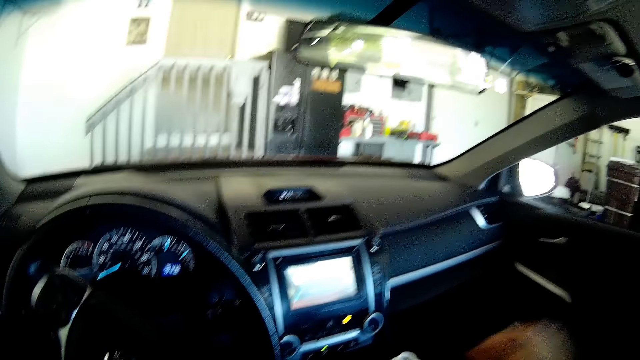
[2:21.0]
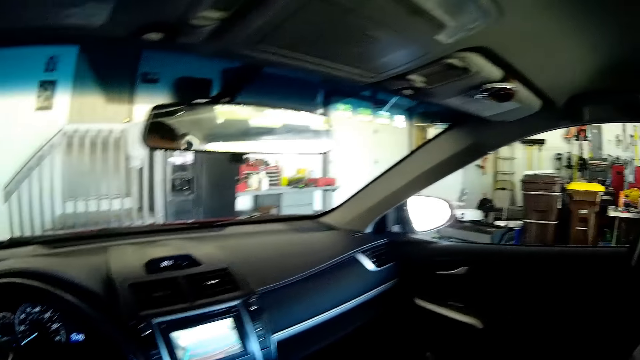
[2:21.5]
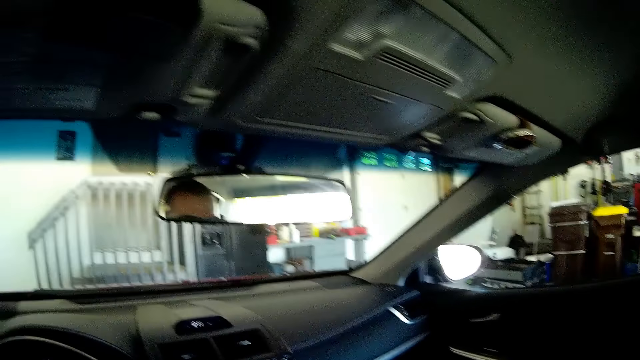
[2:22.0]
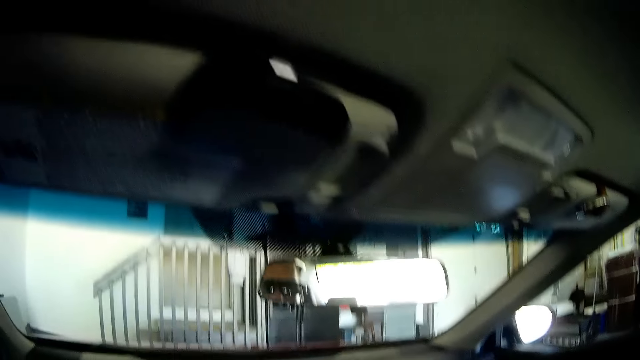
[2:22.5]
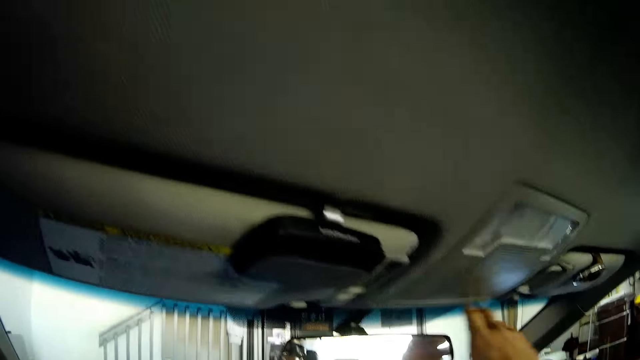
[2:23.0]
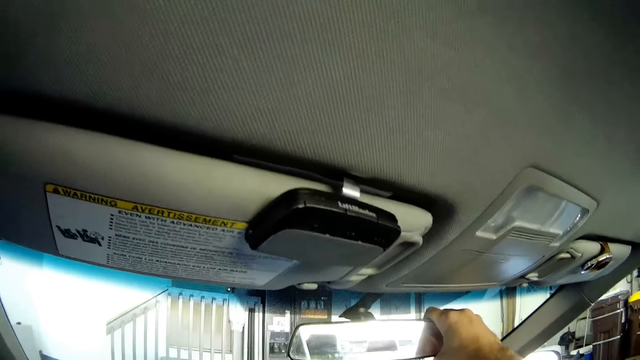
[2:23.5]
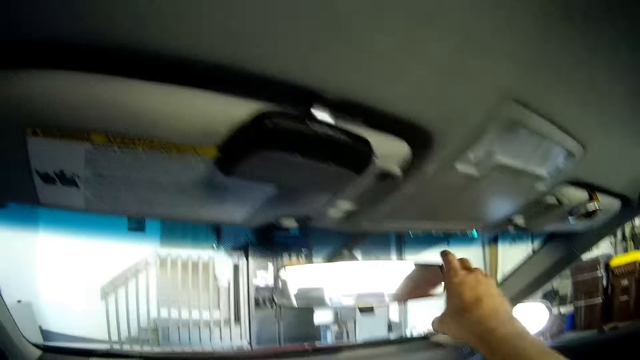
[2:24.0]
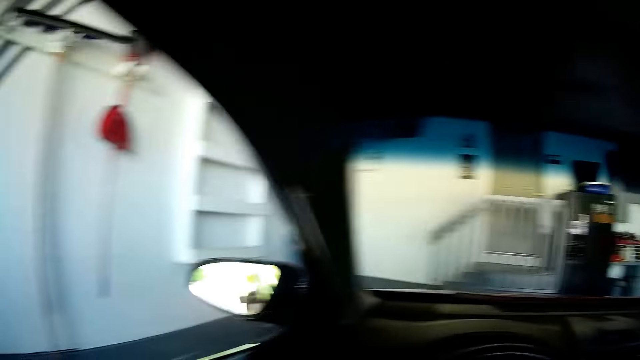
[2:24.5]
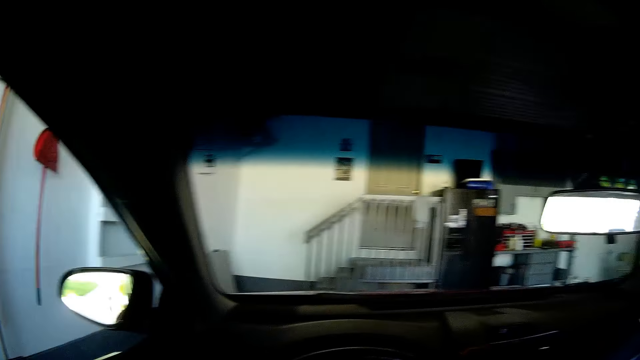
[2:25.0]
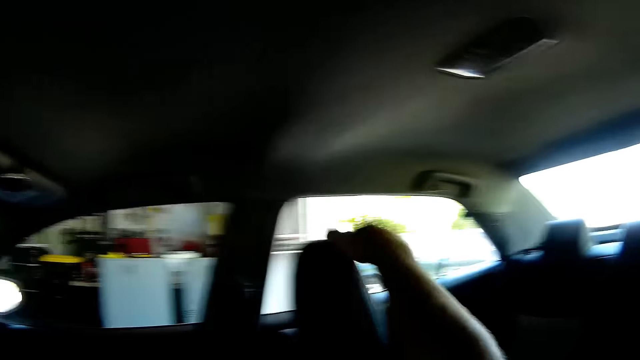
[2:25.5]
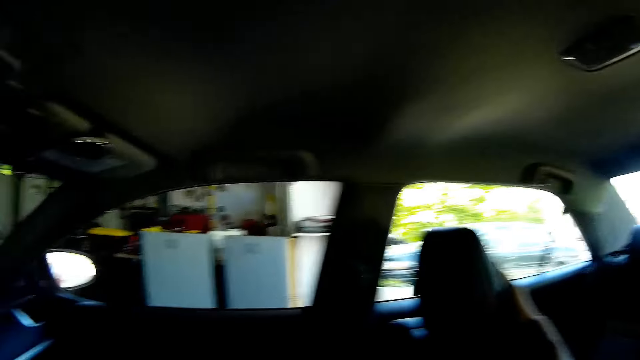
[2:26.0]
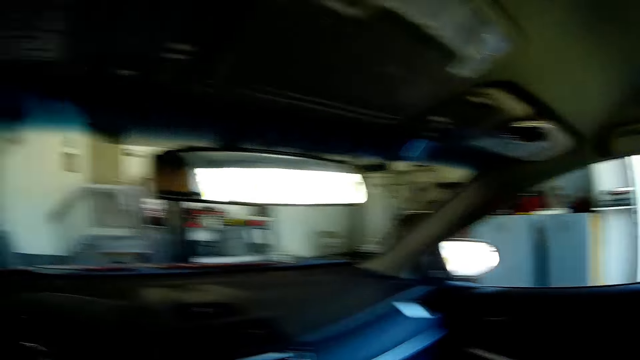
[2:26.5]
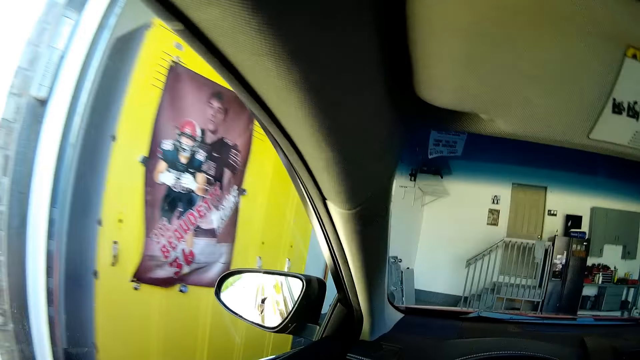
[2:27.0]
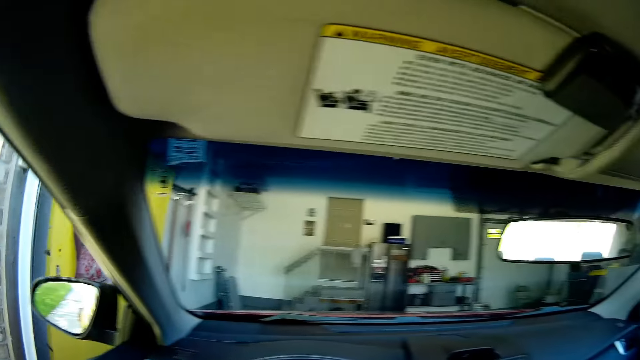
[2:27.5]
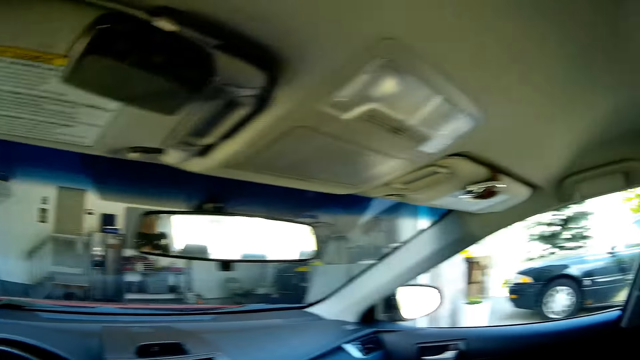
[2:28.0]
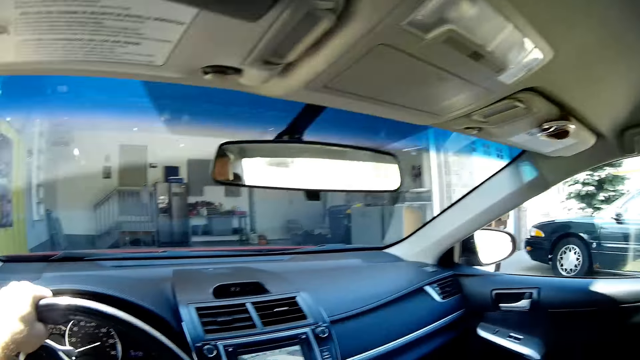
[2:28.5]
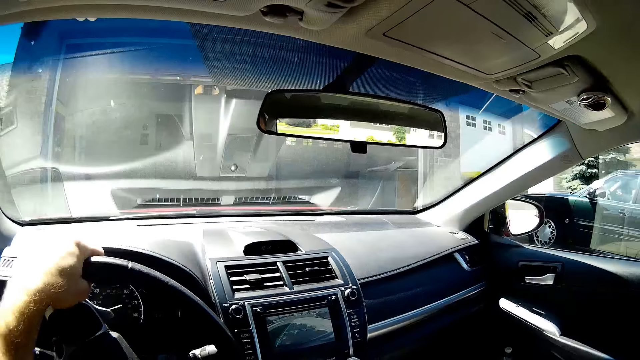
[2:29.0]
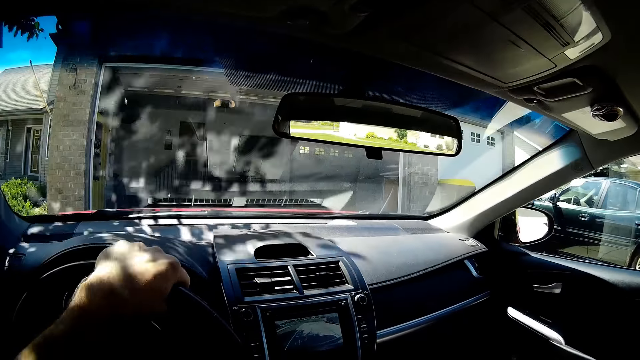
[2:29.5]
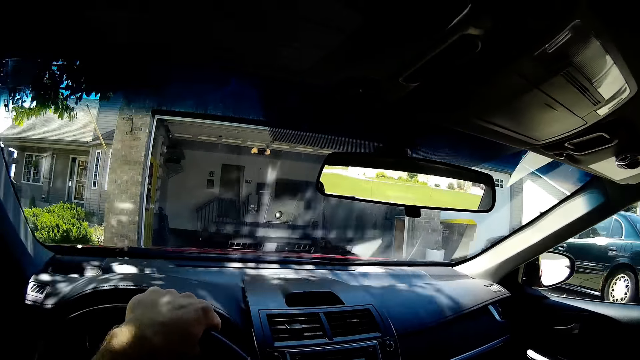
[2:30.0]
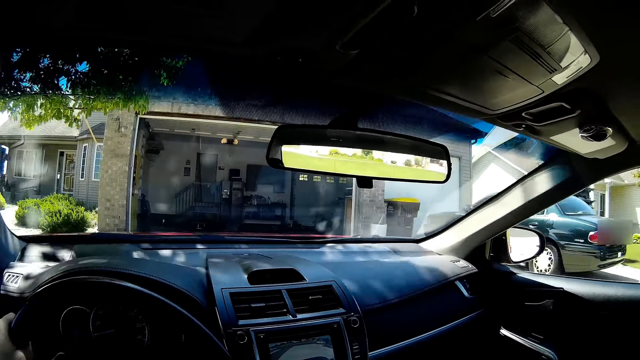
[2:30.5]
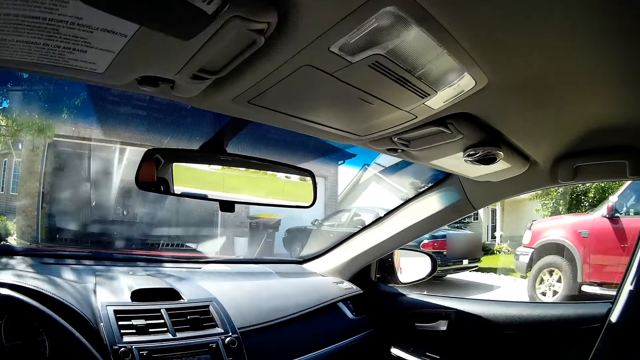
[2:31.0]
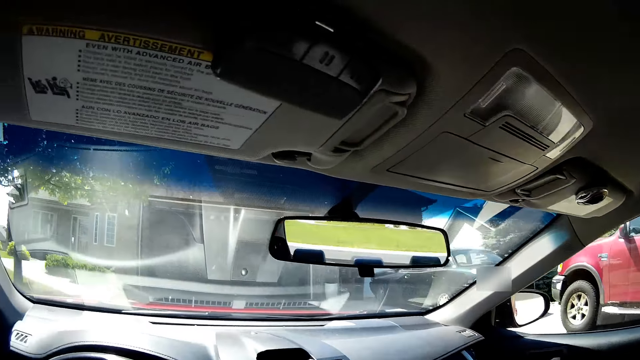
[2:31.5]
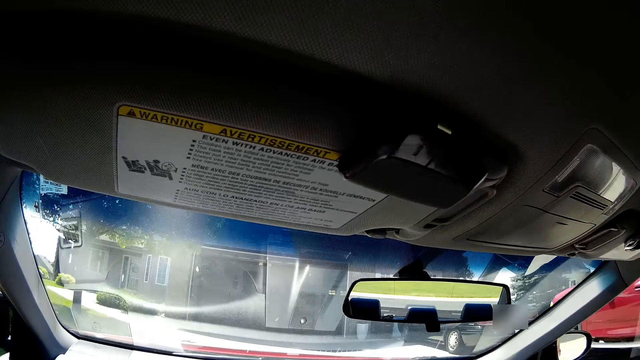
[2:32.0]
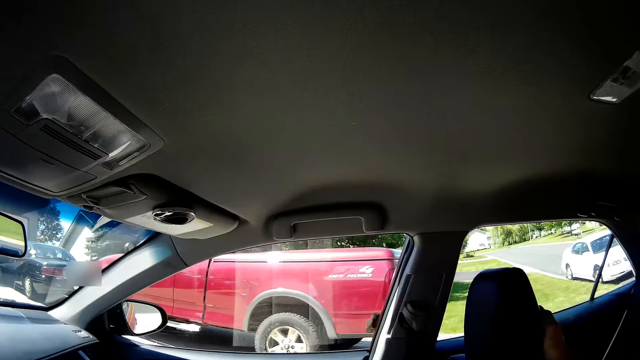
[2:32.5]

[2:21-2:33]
The camera wearer stares in the car. He adjusts the car's rear view mirror with his right hand. He stares in the car. He places his right hand on the front passenger seat. He drives the car backwards through the door.

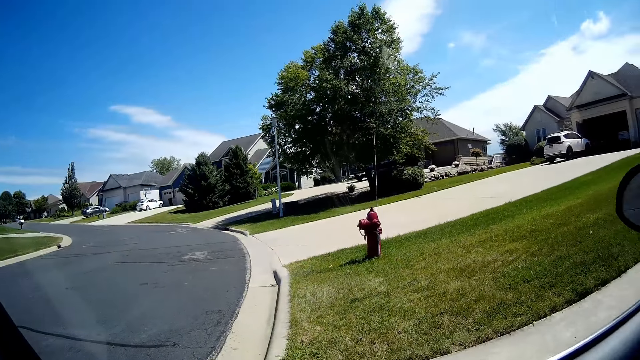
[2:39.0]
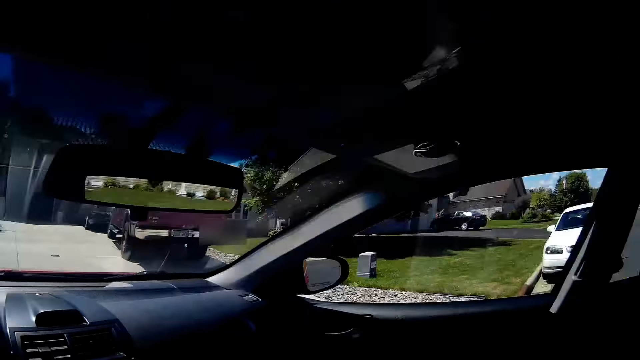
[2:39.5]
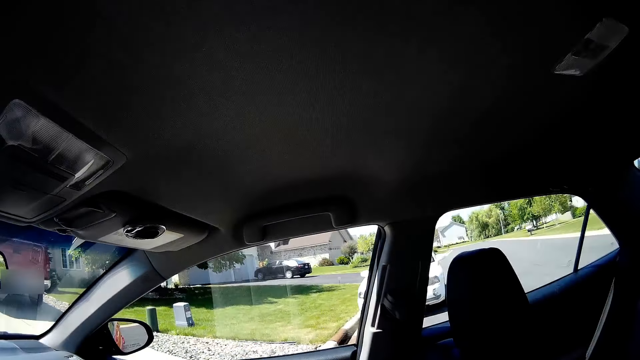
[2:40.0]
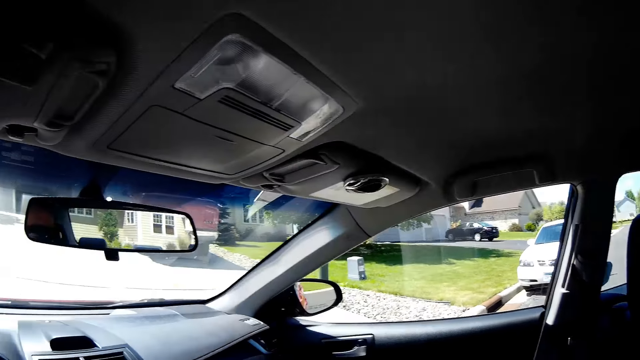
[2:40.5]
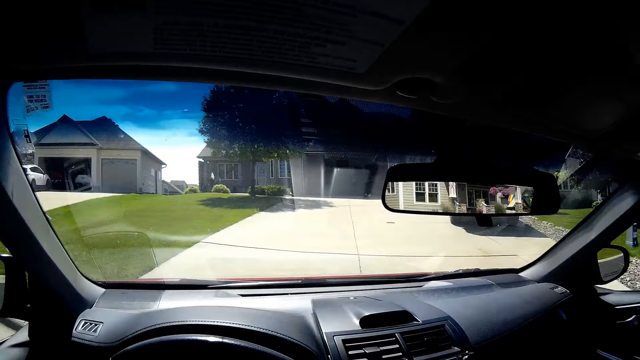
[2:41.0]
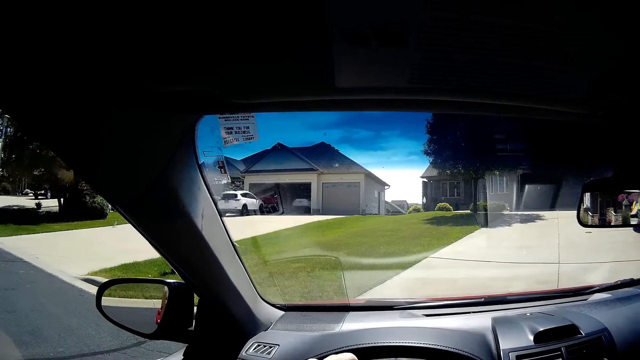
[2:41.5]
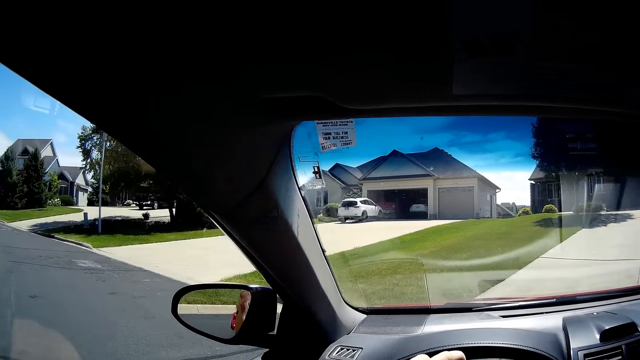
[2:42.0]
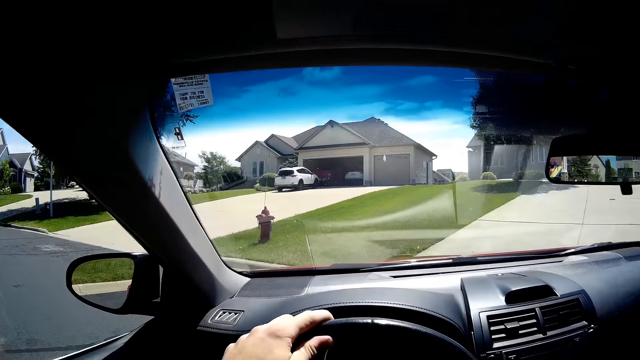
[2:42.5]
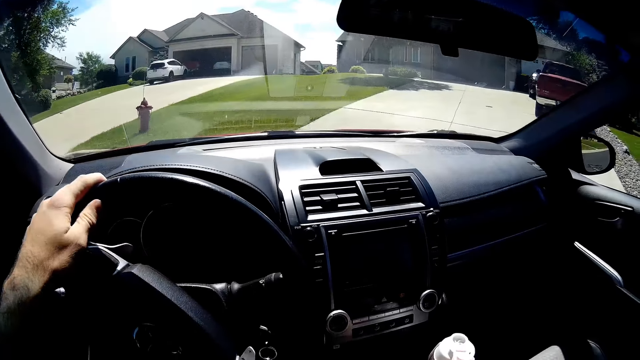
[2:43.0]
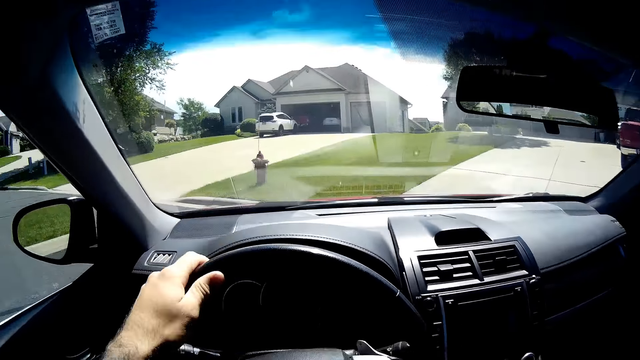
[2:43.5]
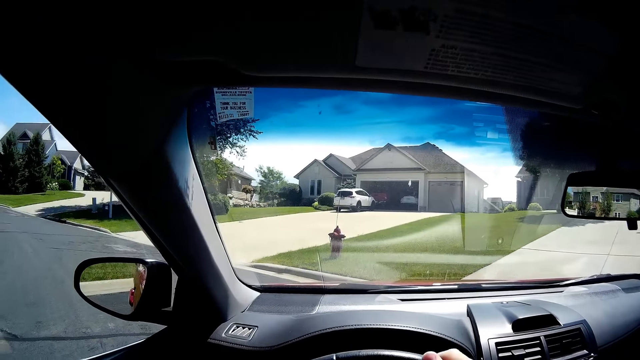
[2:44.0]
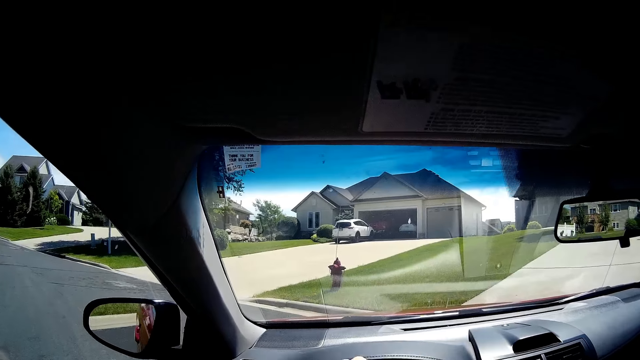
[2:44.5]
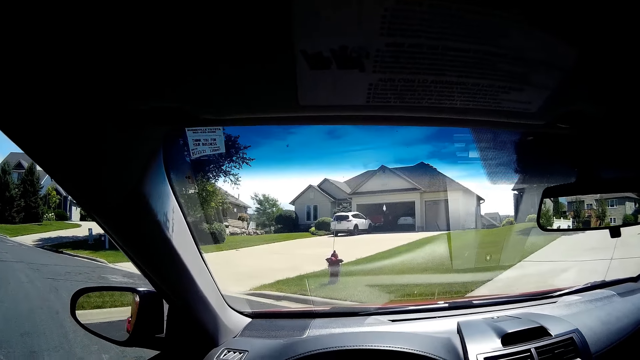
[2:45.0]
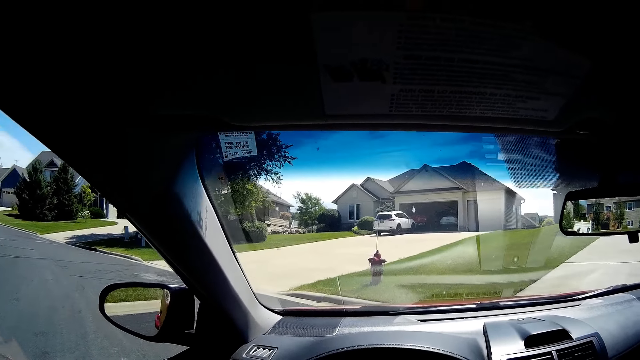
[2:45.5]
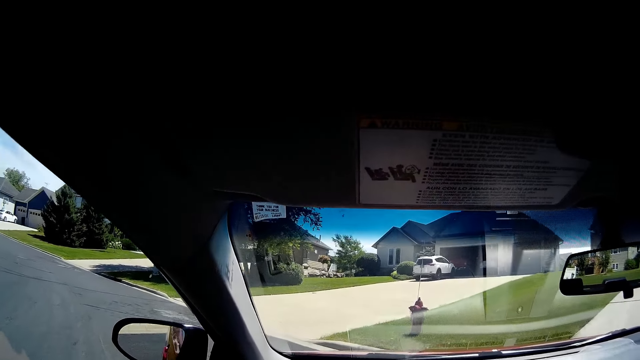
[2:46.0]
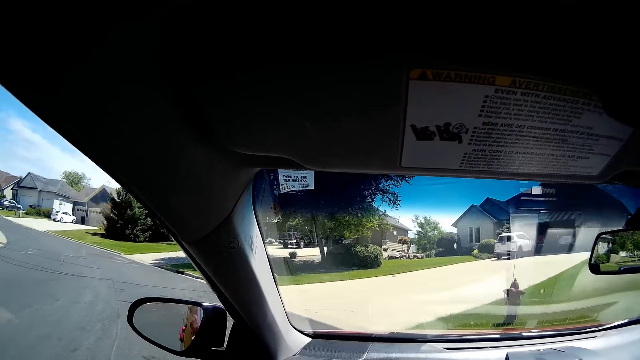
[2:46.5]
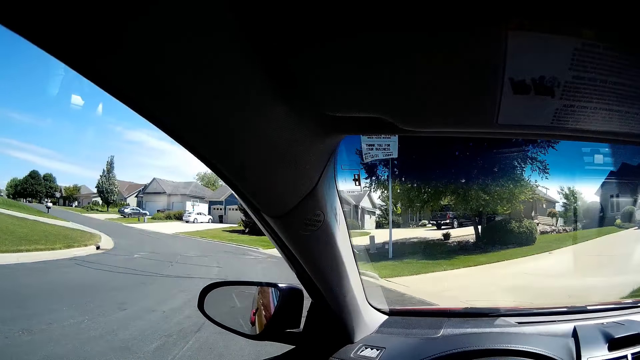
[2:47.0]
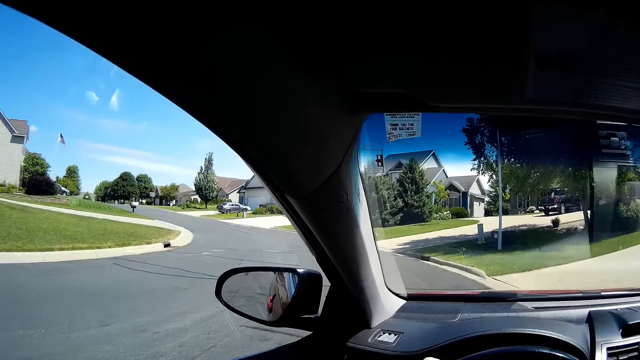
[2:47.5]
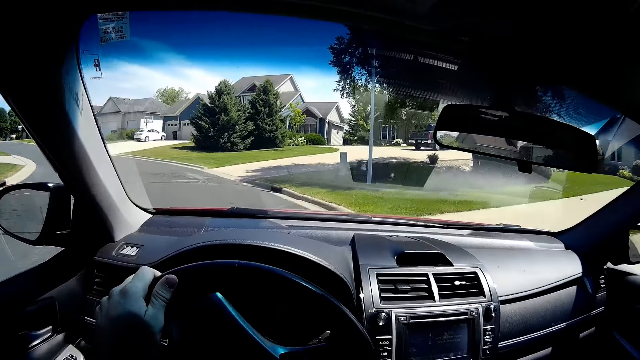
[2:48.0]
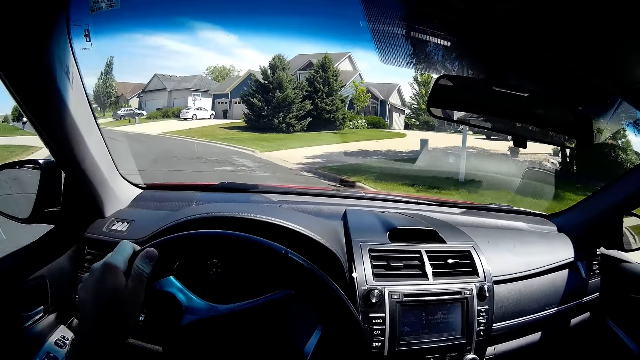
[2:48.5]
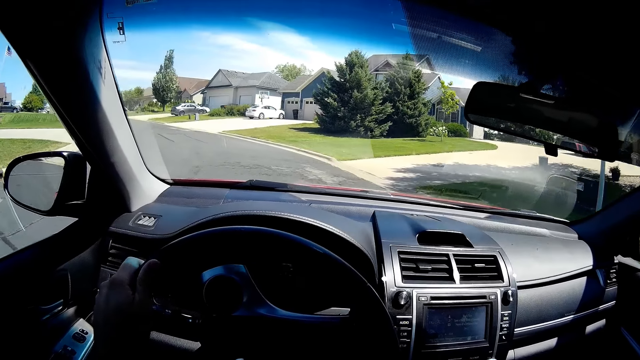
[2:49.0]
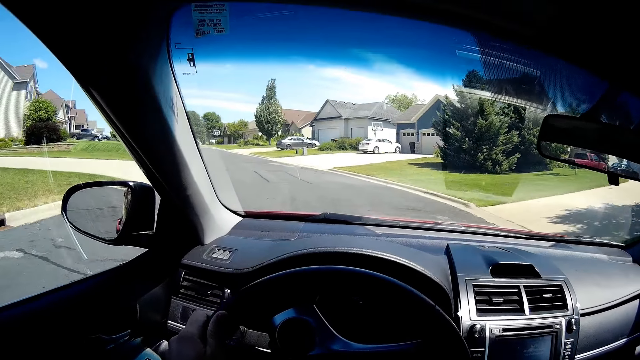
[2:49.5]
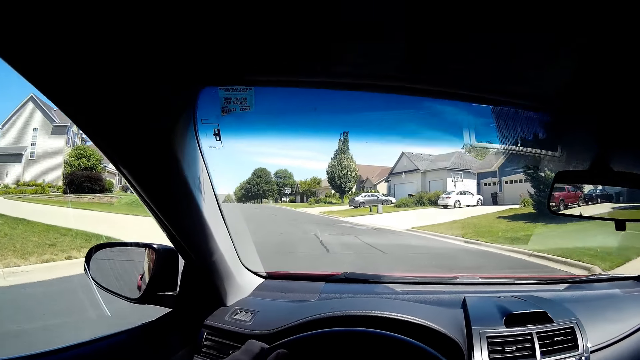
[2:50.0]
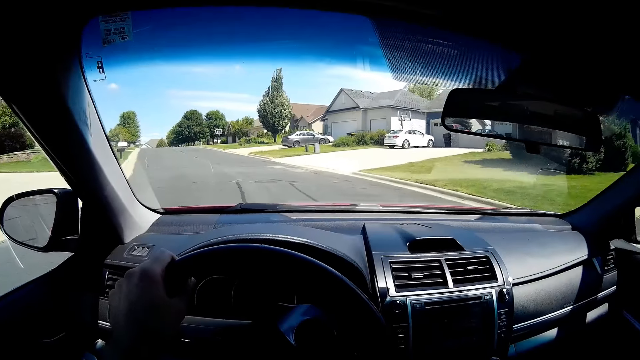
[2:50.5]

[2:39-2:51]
The camera wearer looks outside the car. They drive the car backwards. They drive the car.
